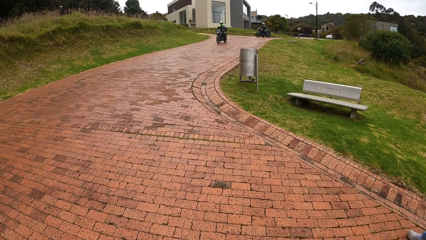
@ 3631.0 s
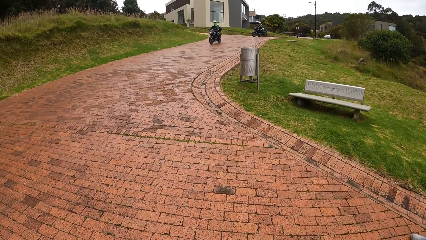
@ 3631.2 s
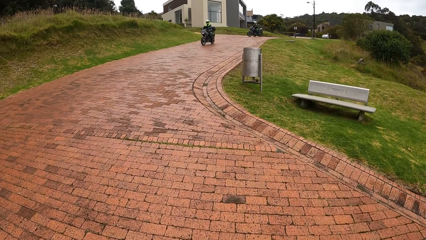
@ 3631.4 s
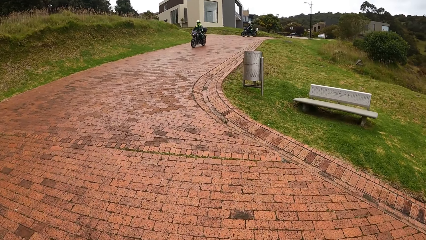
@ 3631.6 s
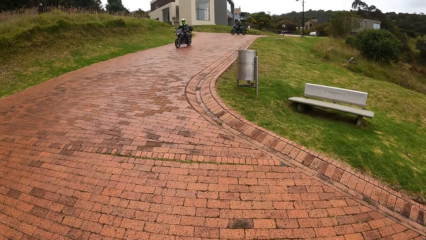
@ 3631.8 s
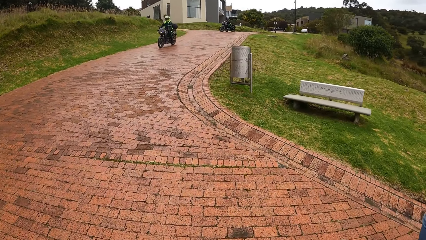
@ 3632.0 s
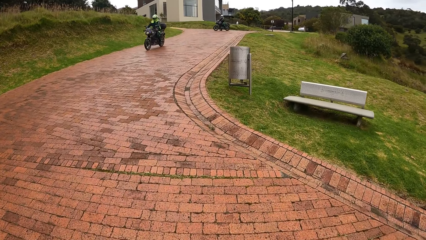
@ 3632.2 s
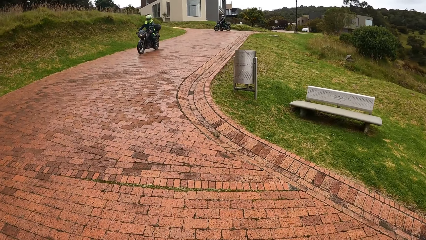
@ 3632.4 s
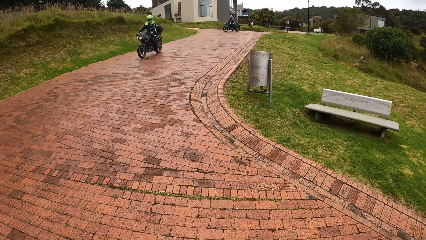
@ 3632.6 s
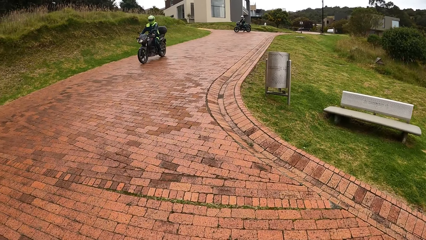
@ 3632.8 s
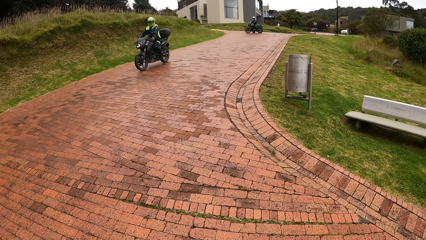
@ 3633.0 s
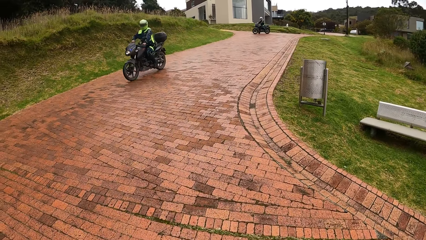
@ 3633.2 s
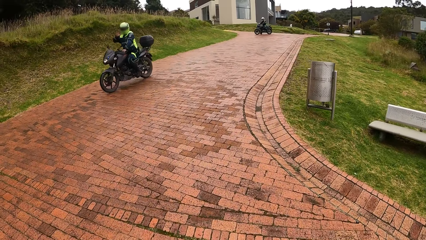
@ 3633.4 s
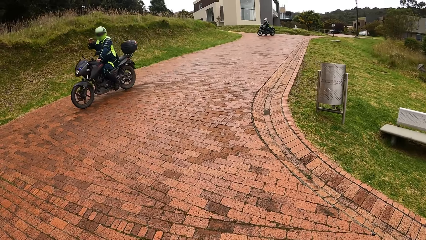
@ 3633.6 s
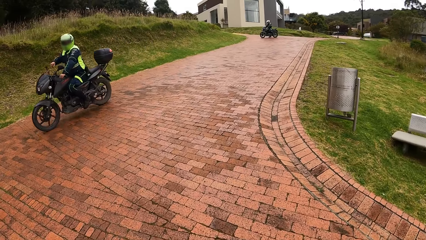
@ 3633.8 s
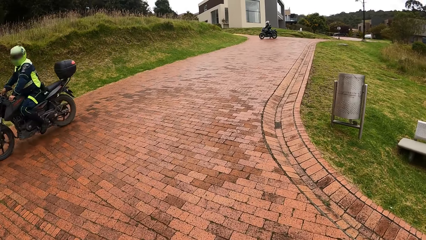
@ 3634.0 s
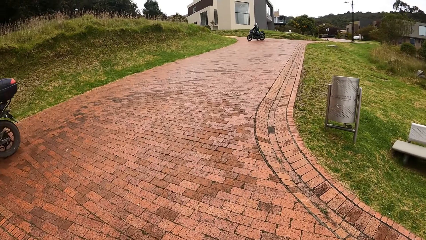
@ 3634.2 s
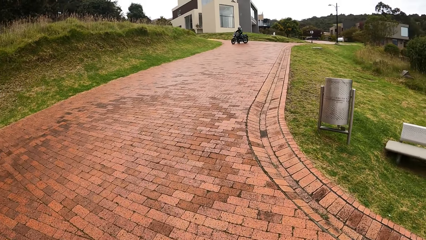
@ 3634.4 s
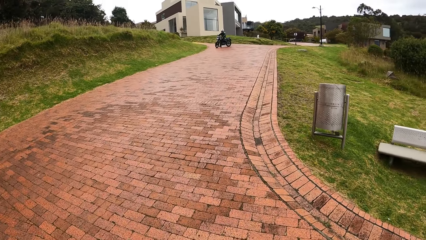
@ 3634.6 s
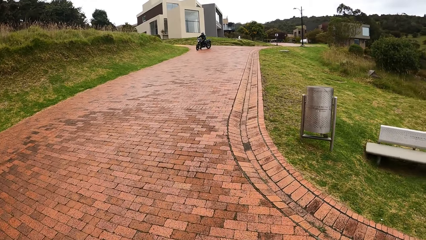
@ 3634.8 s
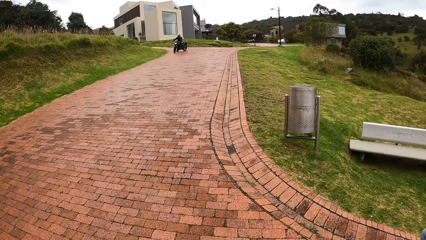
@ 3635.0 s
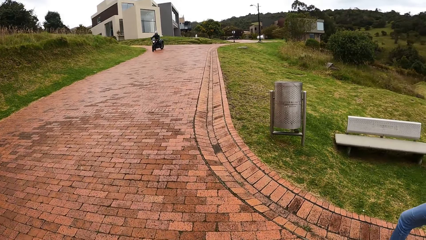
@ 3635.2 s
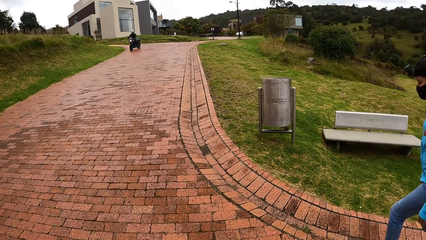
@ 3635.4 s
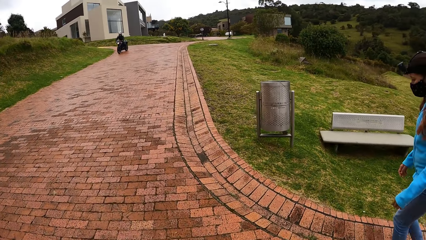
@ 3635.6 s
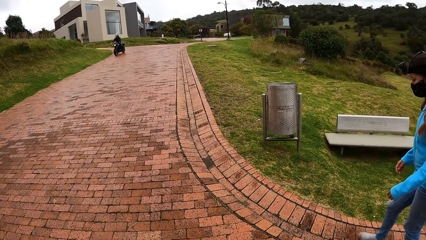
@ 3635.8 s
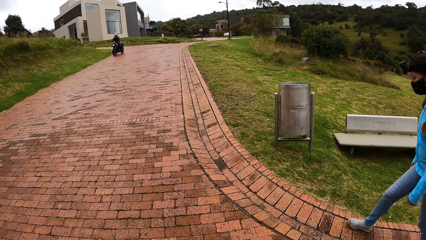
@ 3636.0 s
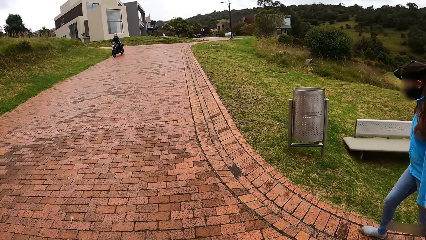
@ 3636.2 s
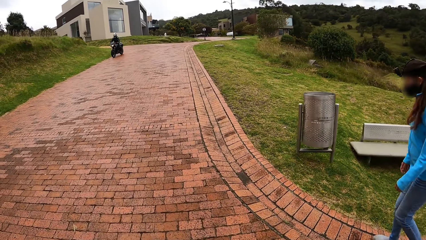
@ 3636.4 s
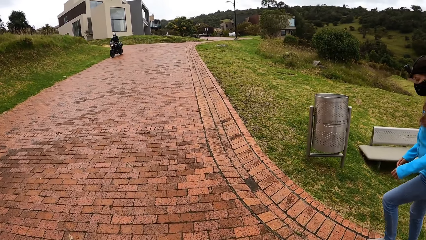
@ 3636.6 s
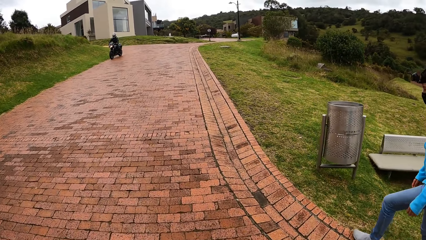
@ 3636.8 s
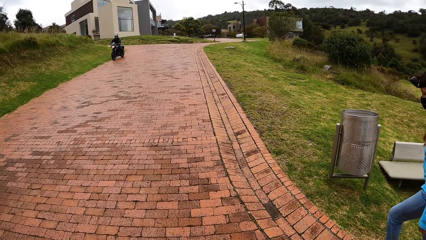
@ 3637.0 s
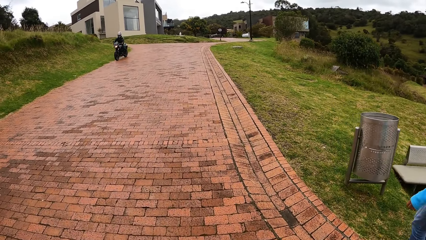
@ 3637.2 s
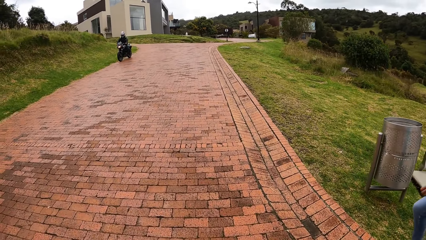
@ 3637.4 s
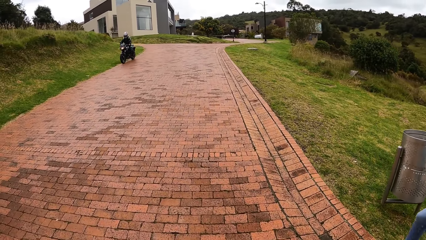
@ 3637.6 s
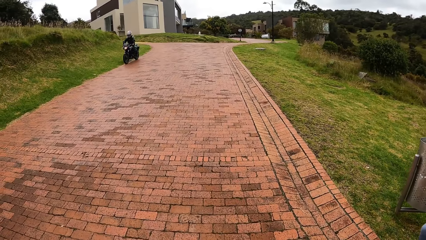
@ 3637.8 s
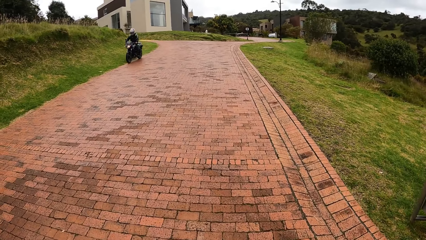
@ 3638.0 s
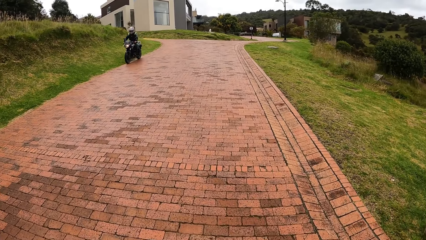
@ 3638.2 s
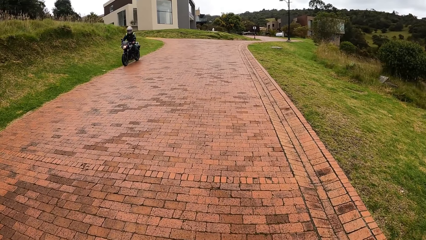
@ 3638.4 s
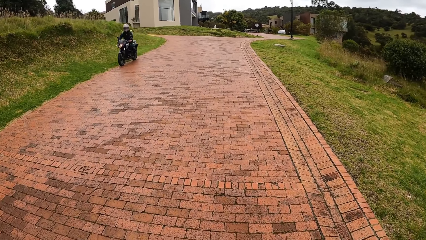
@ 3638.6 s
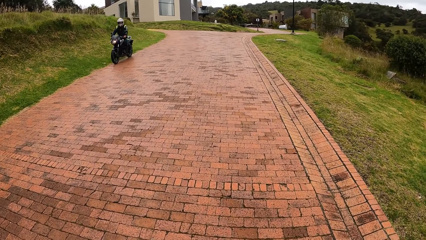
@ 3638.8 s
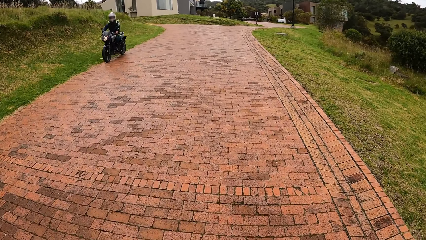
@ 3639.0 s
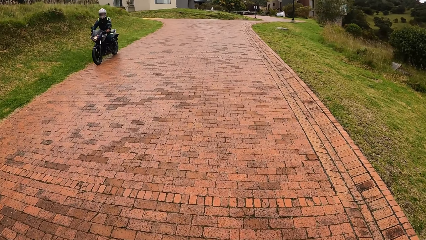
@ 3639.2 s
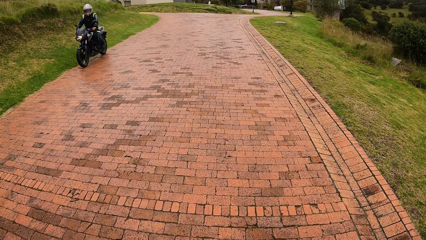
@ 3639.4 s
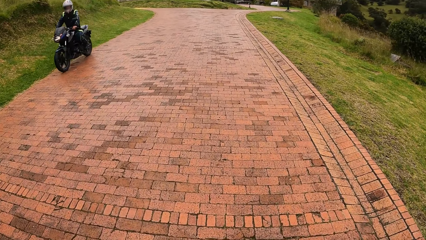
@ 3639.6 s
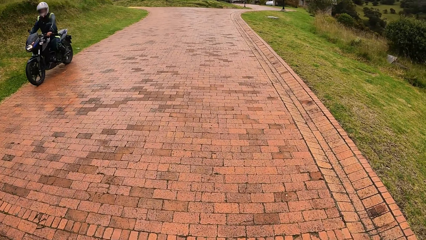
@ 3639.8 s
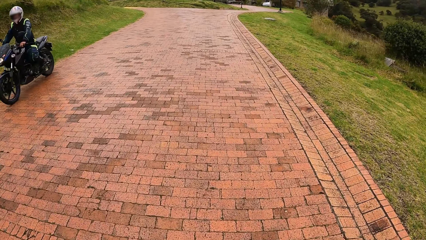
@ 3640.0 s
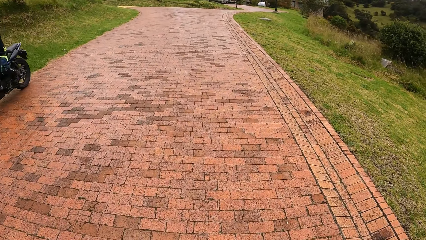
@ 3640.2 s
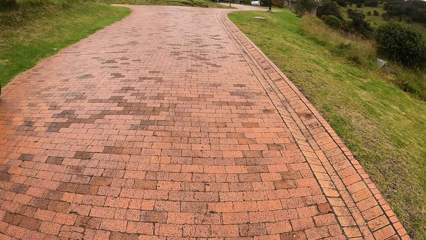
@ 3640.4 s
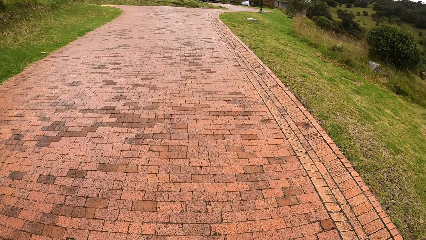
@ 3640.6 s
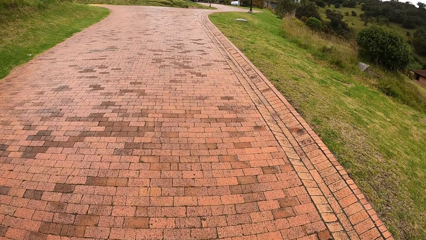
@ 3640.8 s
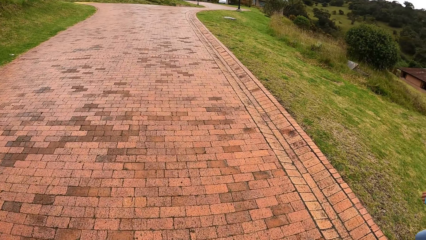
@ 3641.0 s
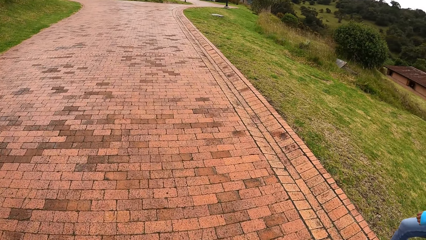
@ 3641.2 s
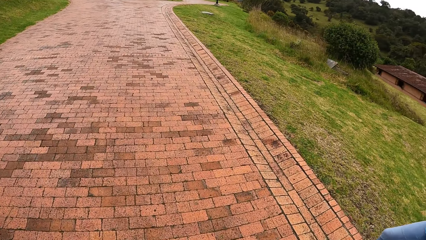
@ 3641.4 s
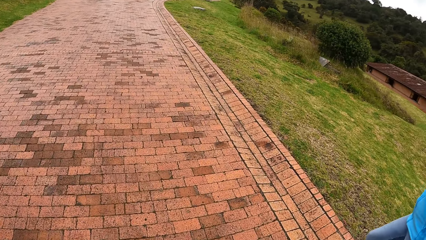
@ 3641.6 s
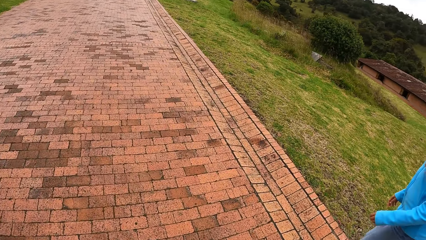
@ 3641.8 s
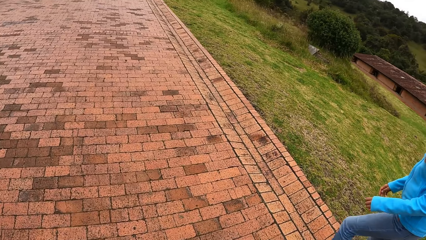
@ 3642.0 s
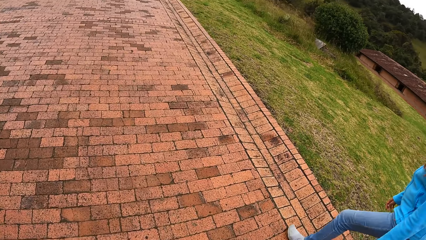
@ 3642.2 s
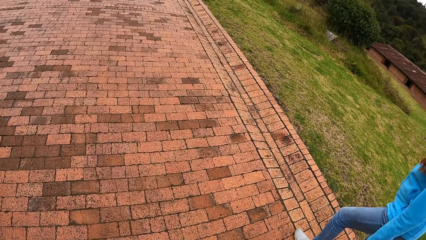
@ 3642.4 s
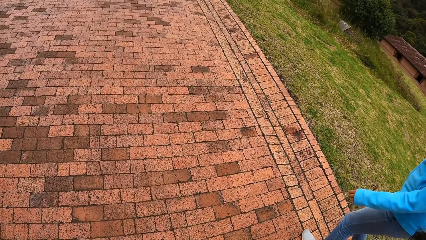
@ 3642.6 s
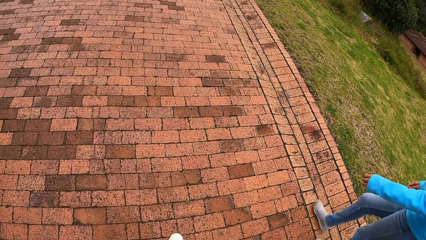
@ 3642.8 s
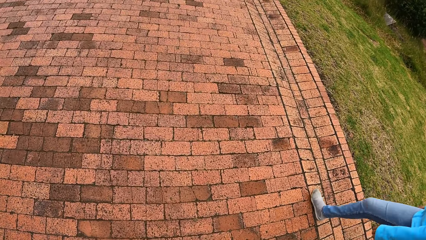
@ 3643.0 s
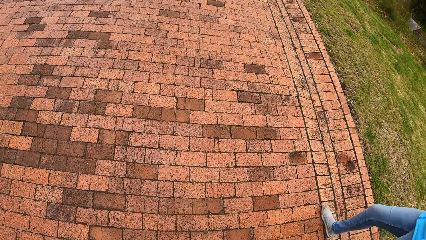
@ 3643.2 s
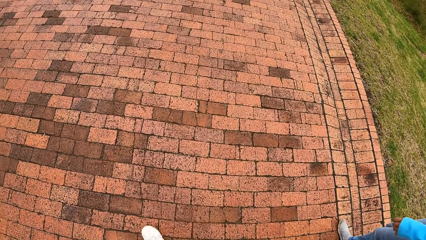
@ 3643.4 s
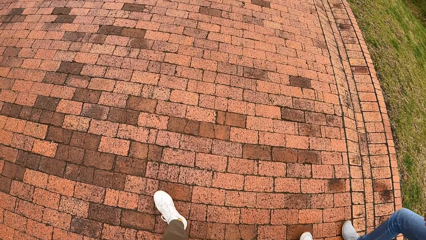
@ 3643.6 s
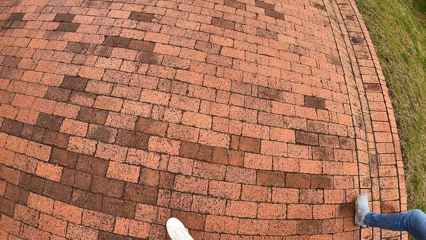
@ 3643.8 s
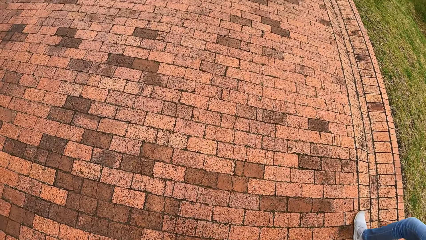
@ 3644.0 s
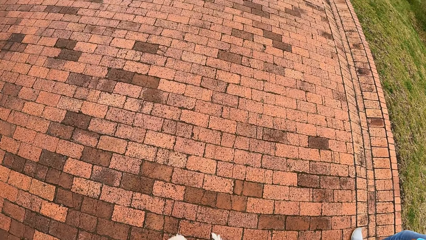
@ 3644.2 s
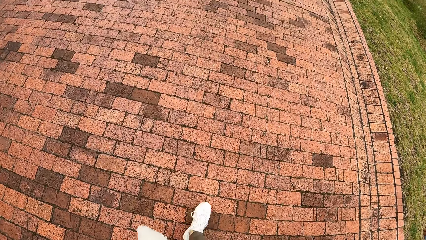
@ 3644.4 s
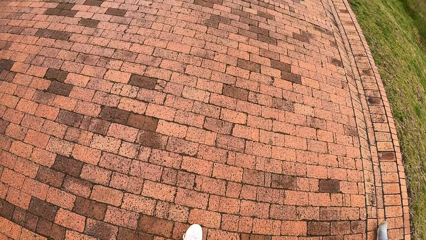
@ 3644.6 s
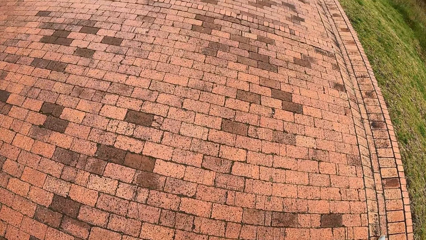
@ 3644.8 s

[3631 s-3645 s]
A cyclist on the motorcycle interacts with the camera wearer. A motorcycle drives past the camera wearer. A motorcycle drives past them again.

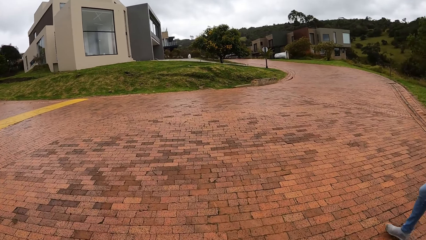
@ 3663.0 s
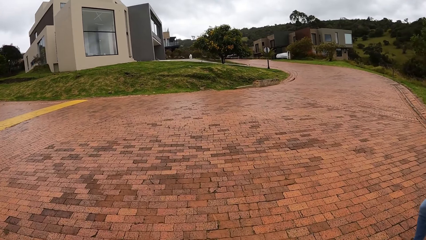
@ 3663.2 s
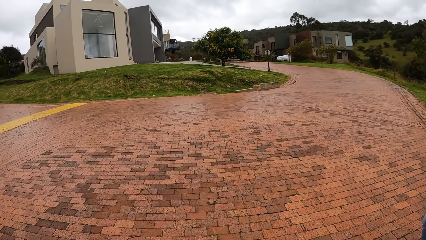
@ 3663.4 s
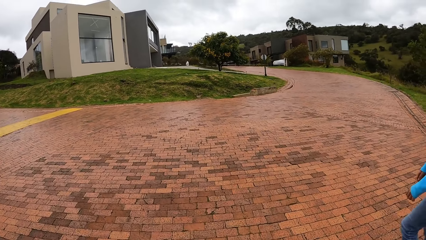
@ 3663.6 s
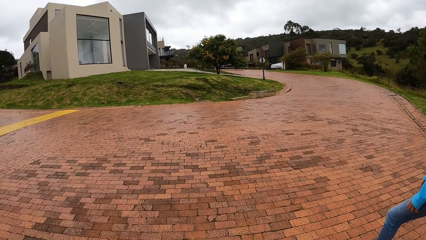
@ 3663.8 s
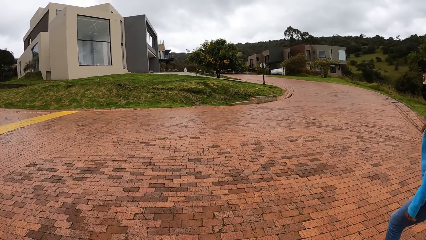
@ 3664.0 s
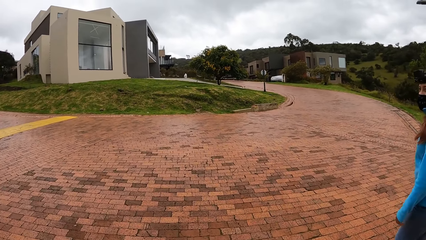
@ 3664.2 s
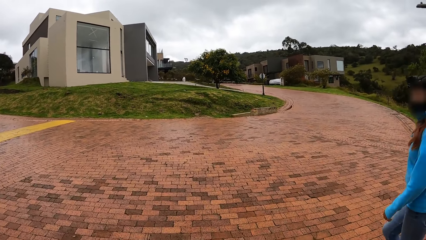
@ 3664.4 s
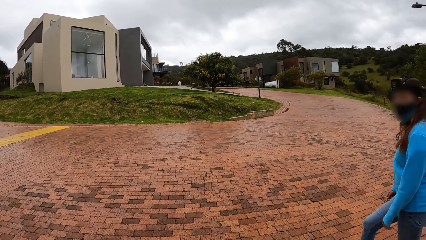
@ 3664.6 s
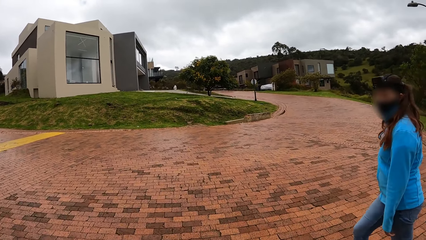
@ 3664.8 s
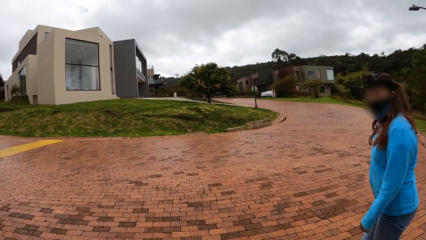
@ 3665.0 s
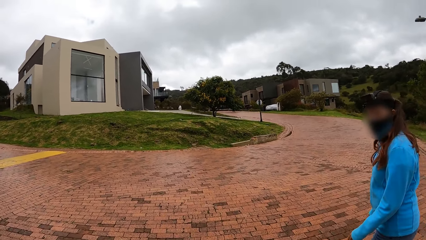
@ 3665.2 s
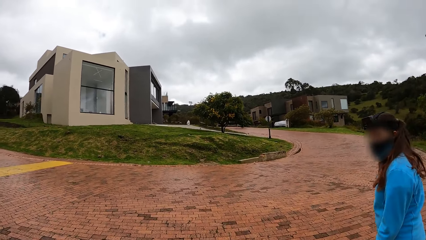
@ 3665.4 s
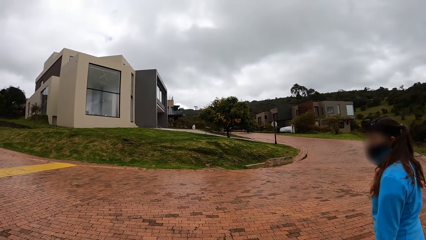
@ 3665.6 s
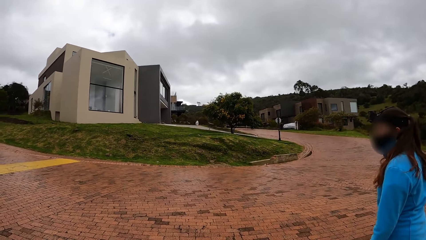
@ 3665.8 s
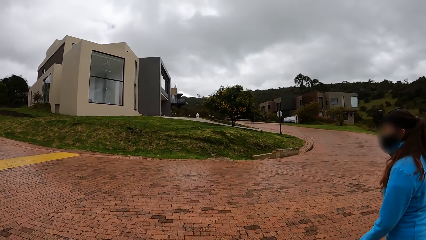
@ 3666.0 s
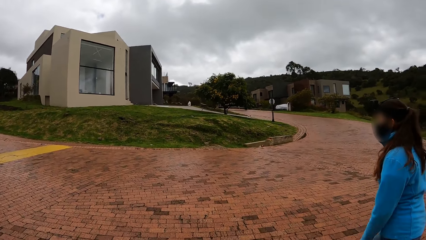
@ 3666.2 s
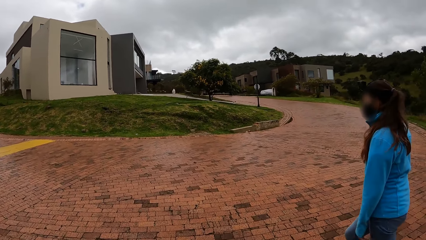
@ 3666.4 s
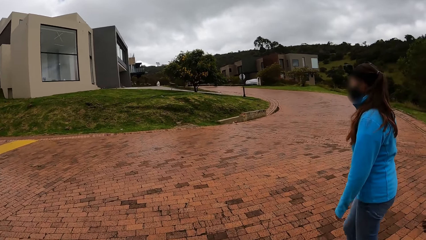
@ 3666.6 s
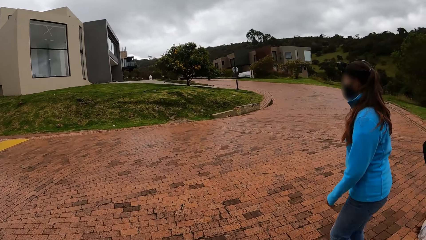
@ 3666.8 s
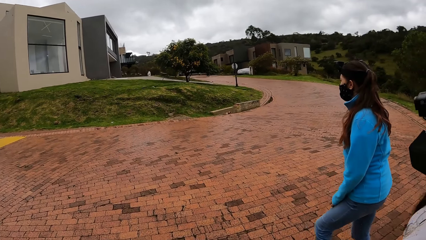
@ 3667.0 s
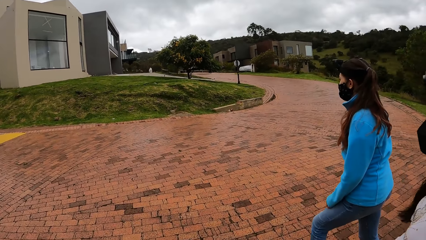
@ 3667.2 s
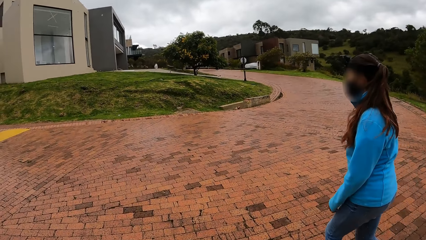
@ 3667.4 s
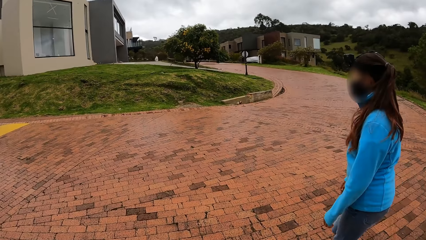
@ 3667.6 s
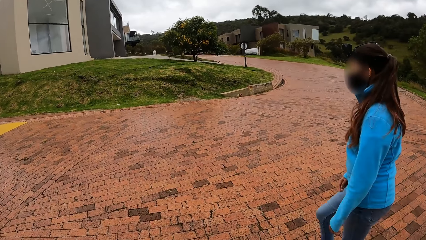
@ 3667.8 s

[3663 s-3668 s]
The camera wearer interacts with the woman.
